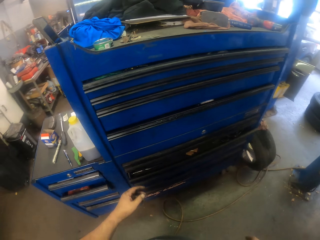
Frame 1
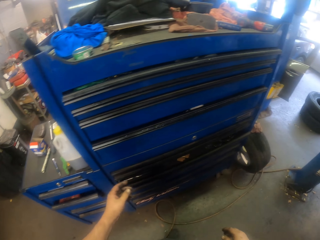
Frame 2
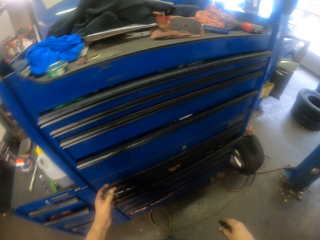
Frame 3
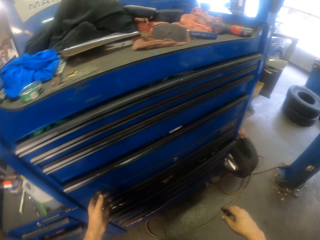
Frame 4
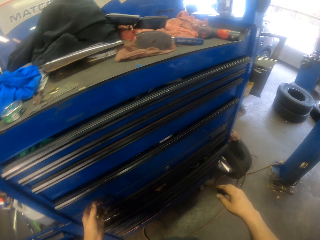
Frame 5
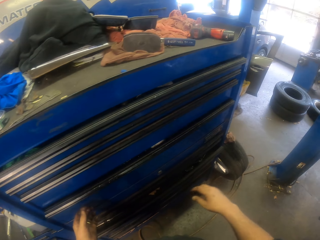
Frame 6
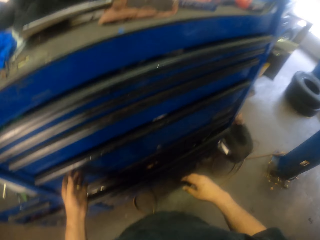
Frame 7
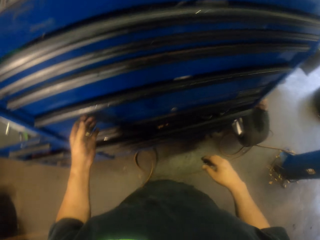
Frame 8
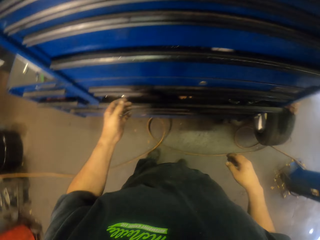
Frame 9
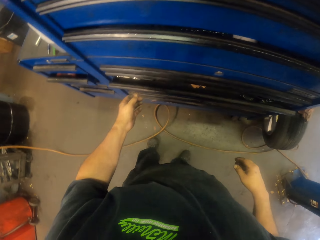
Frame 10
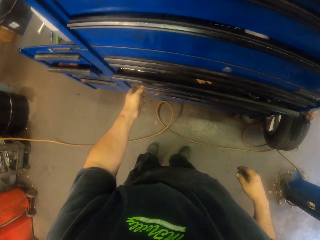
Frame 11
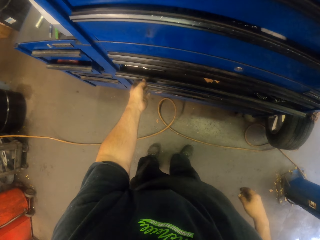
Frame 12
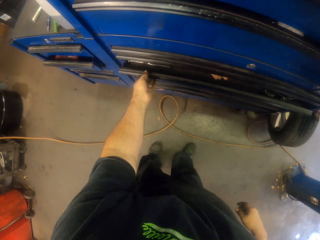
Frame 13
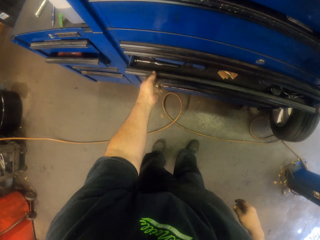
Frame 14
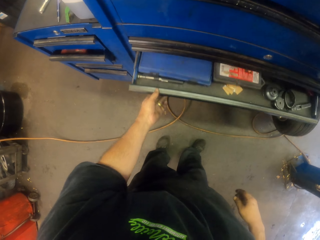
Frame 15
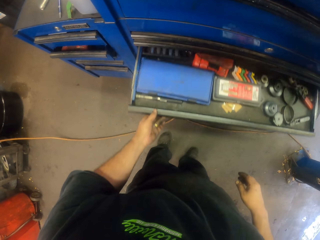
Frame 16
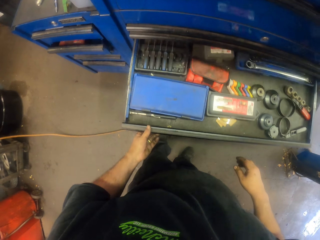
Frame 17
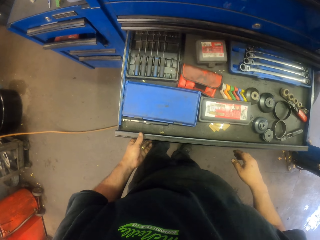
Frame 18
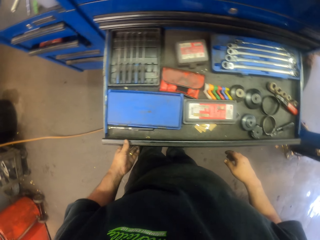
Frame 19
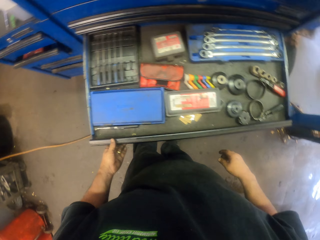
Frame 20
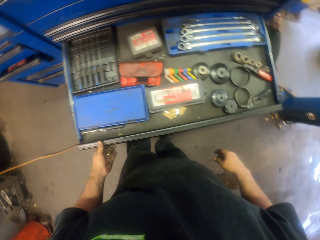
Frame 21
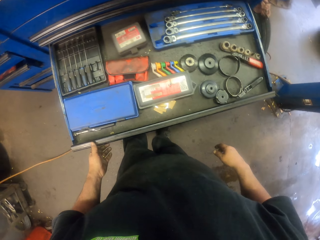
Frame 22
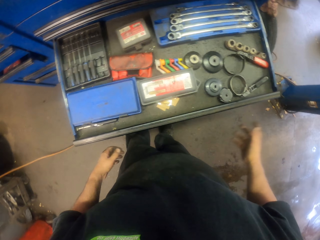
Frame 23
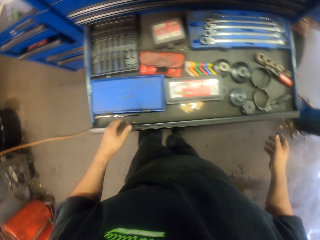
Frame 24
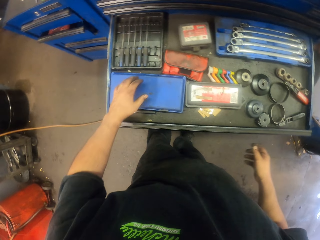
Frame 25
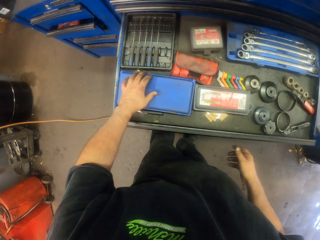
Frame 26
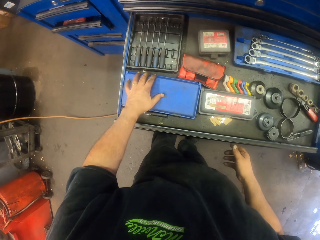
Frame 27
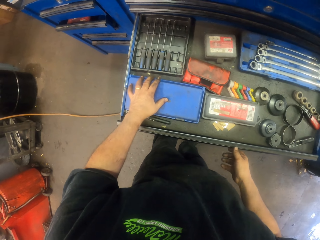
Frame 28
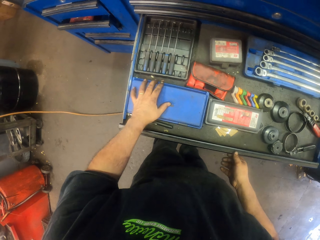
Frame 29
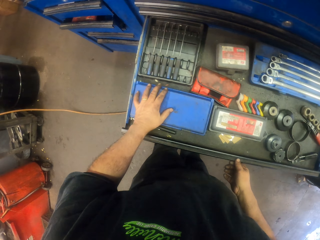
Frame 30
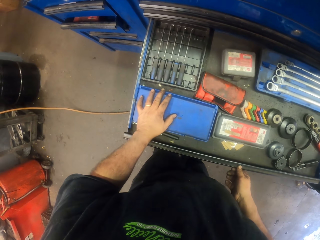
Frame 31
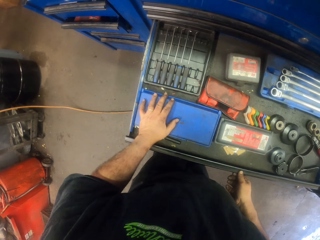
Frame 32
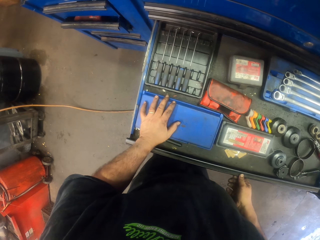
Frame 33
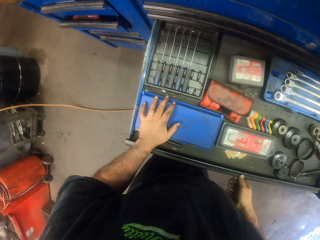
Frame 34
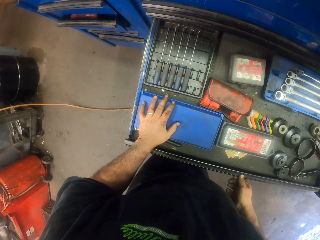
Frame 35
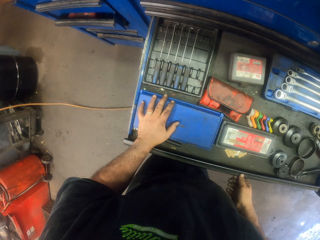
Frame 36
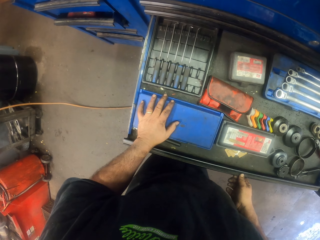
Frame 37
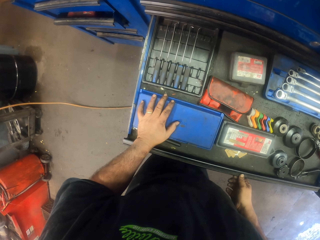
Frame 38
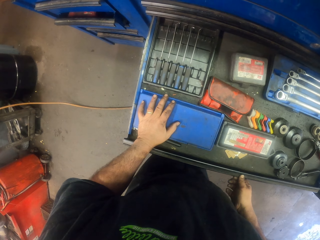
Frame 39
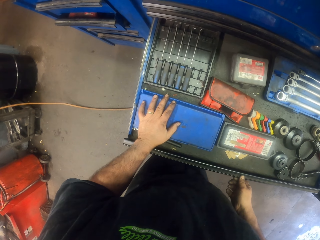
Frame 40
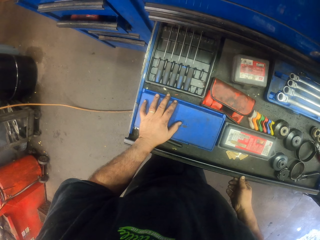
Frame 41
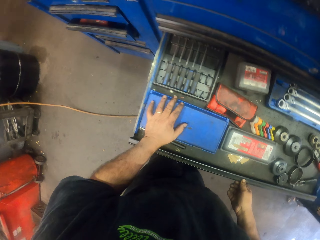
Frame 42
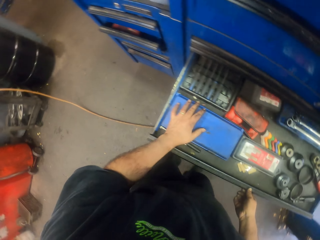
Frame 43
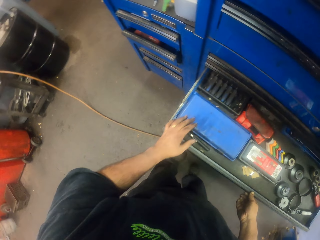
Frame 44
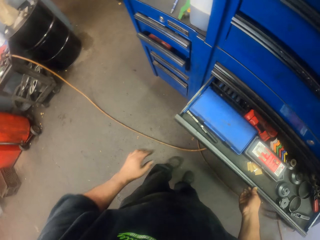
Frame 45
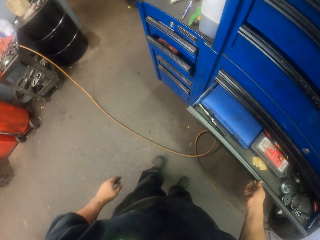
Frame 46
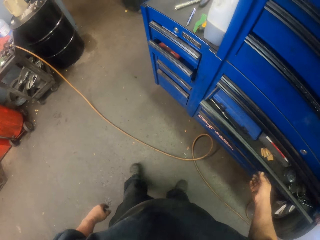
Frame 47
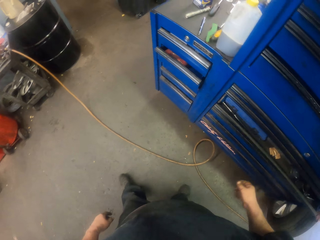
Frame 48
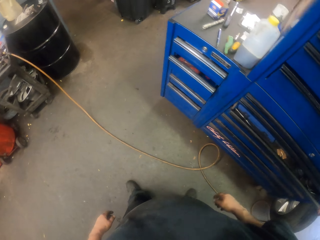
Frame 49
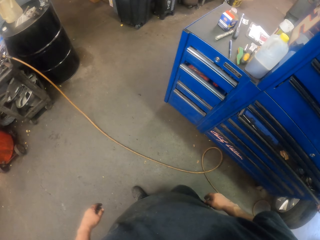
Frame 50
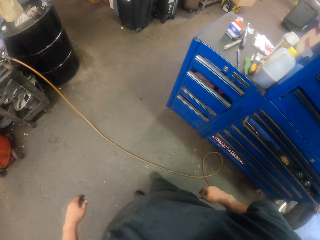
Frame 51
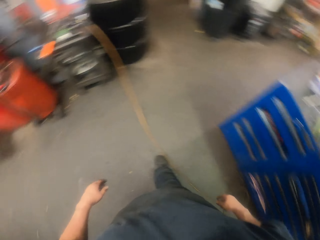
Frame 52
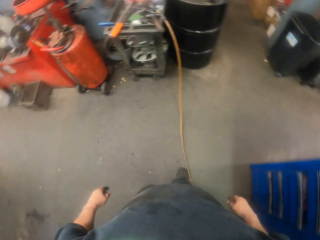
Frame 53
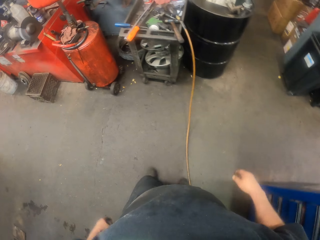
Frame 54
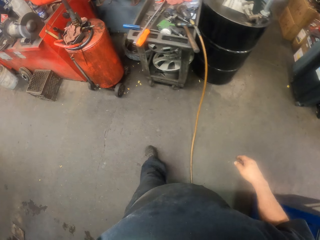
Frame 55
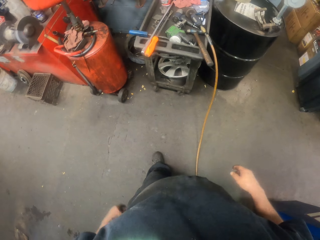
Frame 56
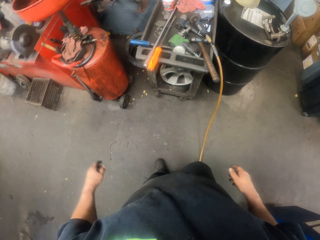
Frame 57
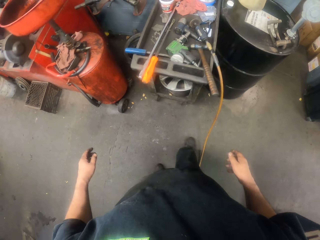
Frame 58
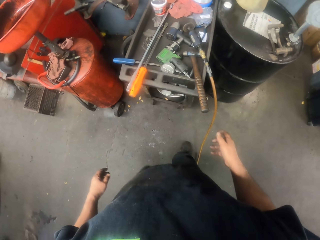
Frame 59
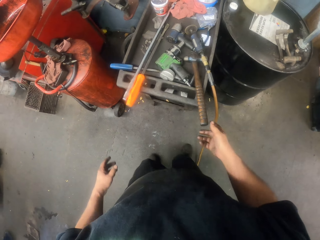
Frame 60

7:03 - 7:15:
The camera wearer touches the toolbox. They pull a drawer. They look at the drawer. They touch a toolkit. They touch something. They push the drawer. They walk in the garage.

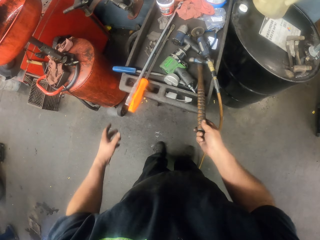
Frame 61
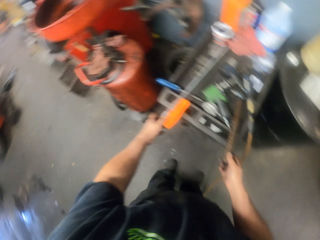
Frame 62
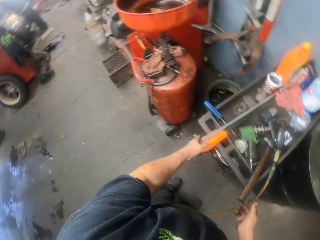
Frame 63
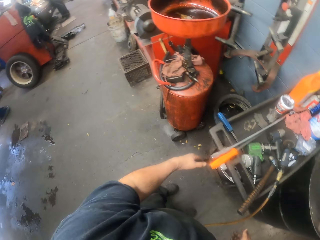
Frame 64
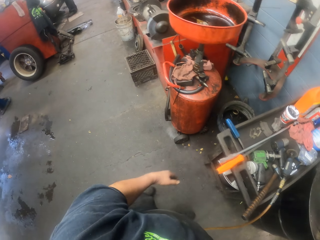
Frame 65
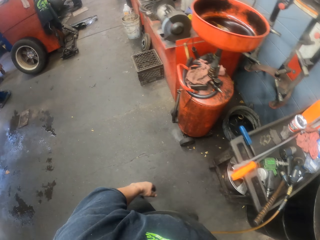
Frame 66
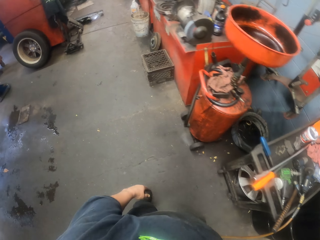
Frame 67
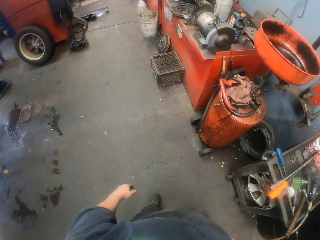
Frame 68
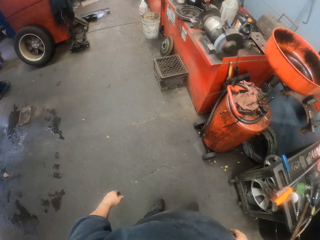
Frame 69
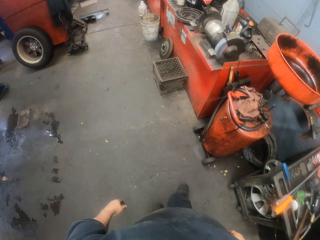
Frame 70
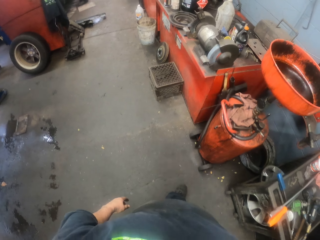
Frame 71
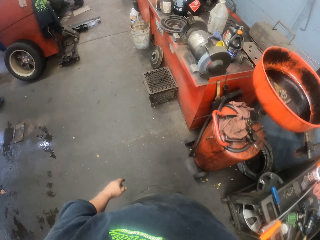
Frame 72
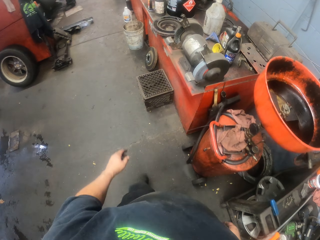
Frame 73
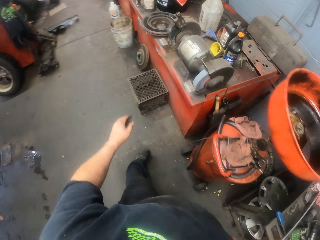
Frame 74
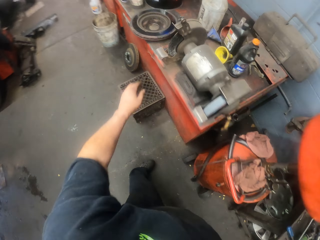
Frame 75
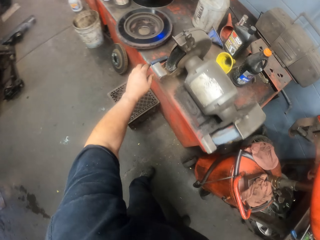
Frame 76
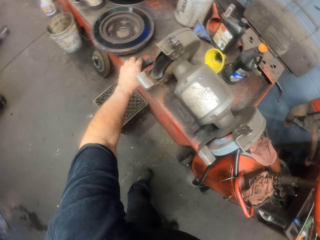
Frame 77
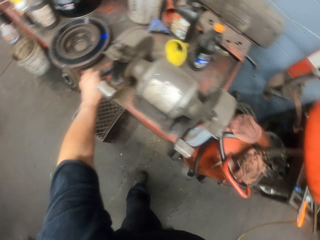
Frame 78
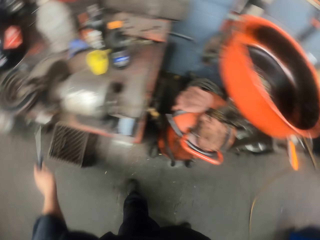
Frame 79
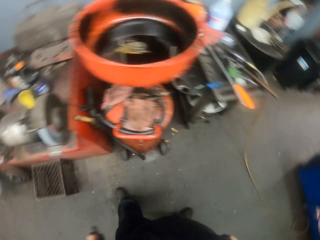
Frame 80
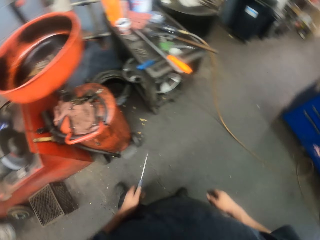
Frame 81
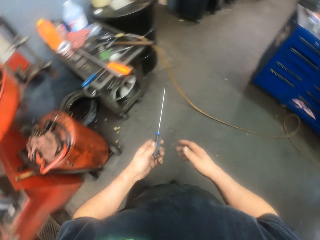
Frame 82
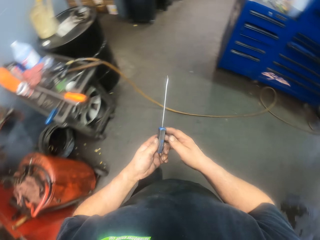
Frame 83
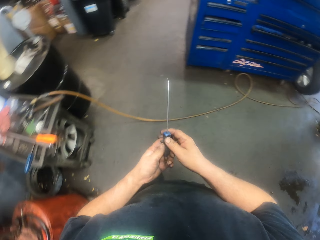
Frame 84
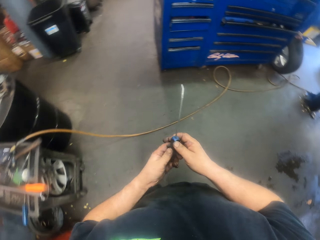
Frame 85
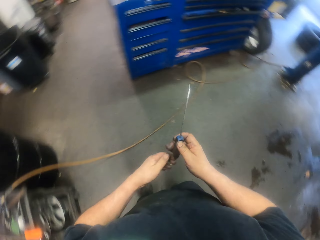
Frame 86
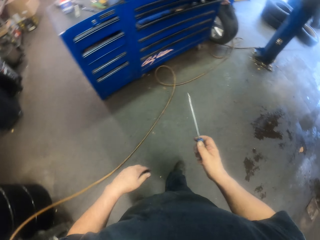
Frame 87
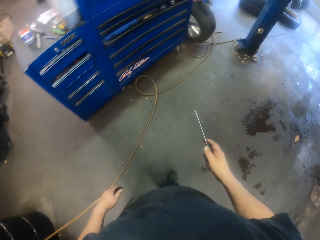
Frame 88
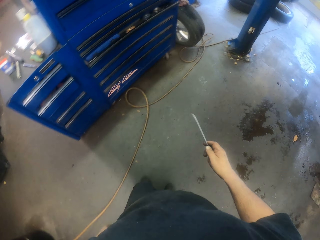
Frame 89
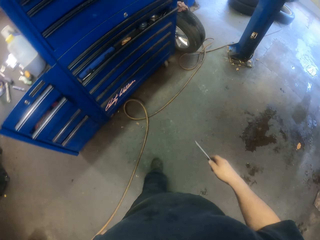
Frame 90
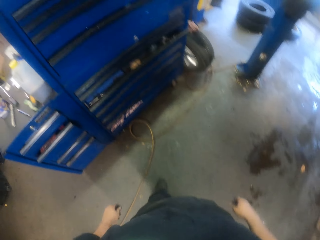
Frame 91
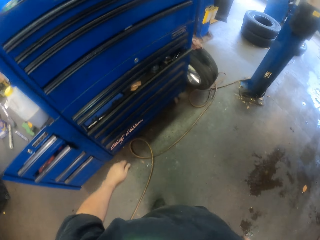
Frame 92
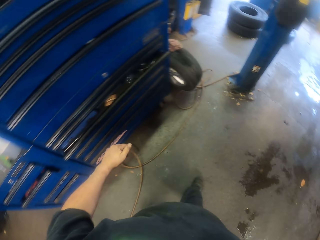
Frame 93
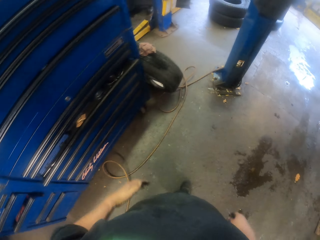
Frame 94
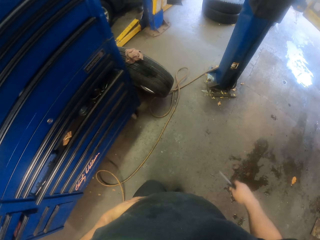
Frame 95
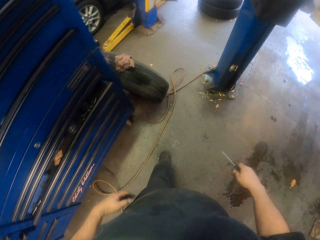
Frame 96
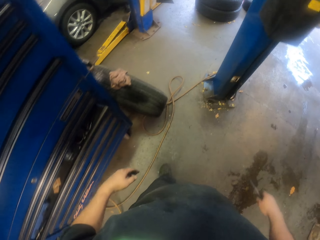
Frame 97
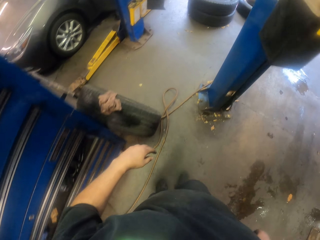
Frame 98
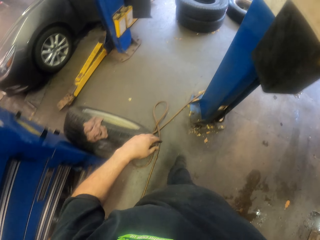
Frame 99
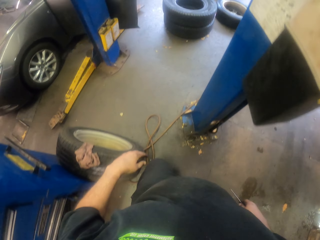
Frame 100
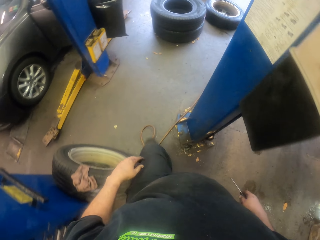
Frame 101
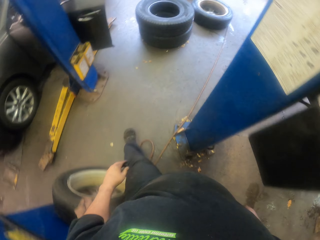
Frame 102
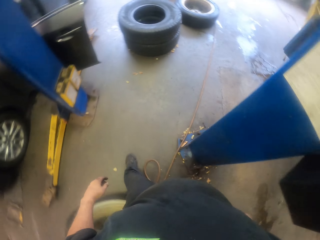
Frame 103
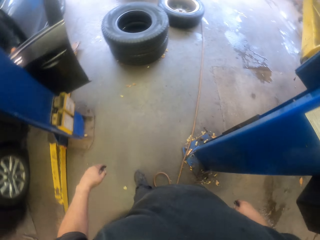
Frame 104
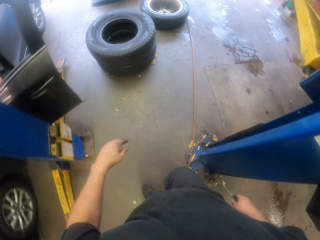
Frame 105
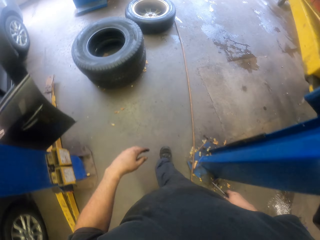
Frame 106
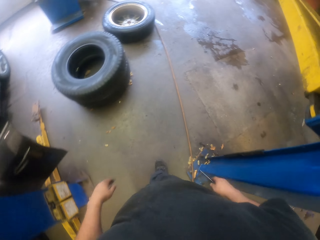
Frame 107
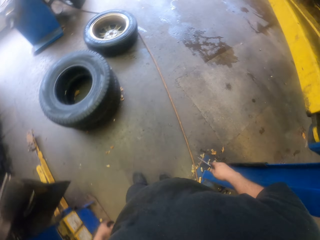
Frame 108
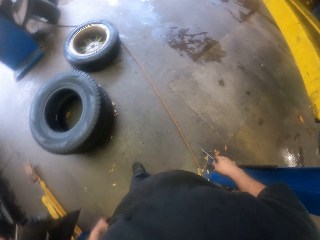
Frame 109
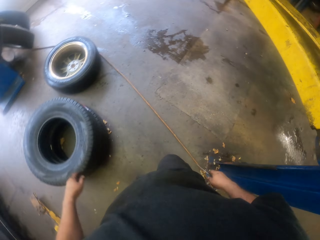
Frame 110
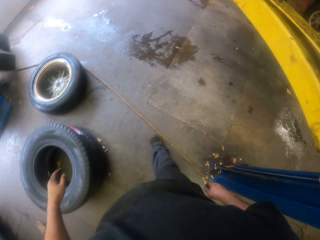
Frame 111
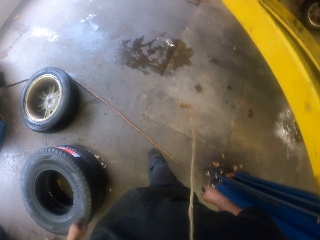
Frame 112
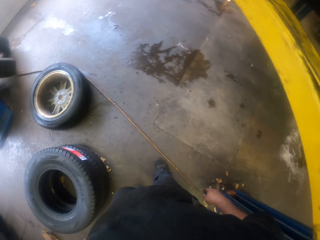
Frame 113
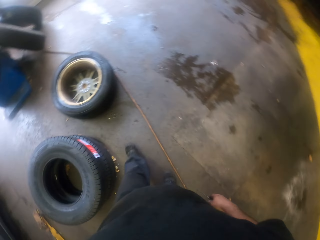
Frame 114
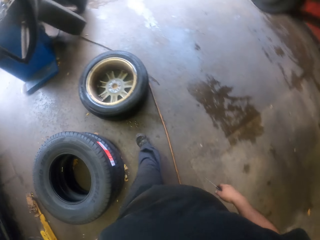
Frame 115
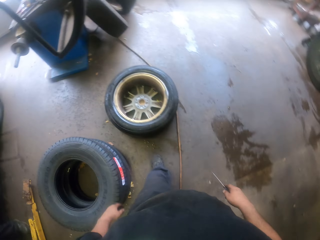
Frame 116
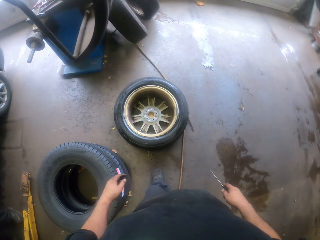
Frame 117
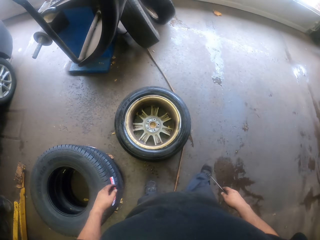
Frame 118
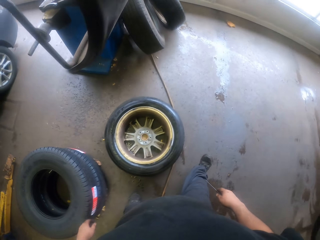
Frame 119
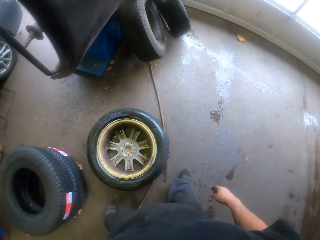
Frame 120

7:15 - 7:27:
The camera wearer moves a hammer. They walk in the garage. They take a screwdriver. They walk in the garage. They move the screwdriver to the right hand.
